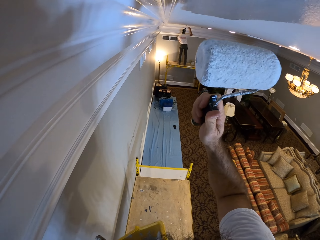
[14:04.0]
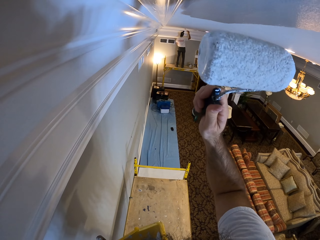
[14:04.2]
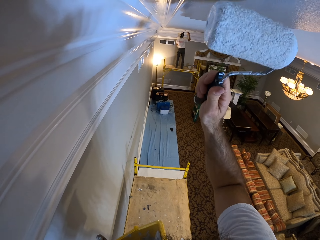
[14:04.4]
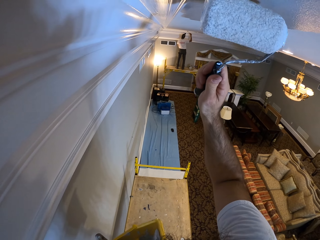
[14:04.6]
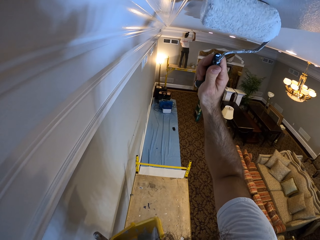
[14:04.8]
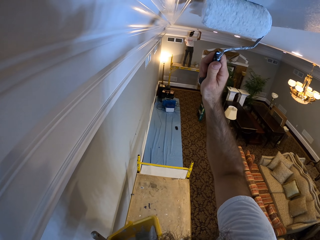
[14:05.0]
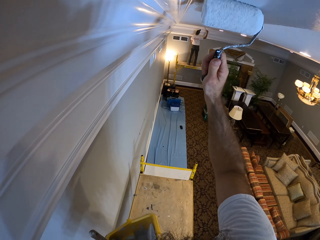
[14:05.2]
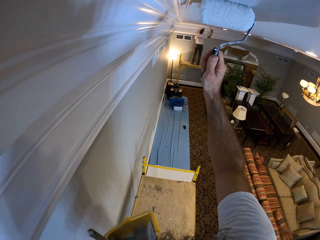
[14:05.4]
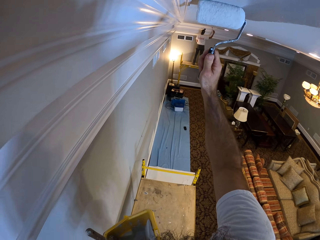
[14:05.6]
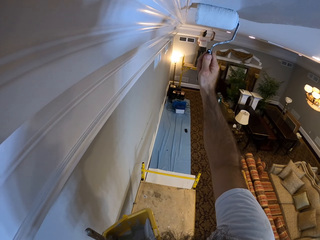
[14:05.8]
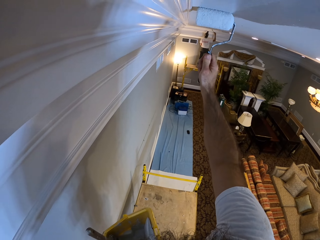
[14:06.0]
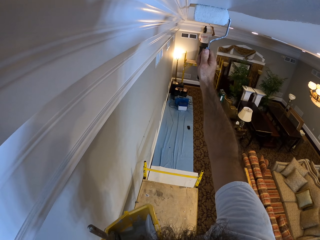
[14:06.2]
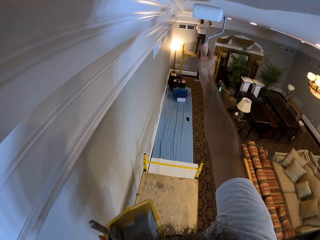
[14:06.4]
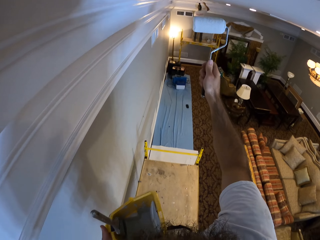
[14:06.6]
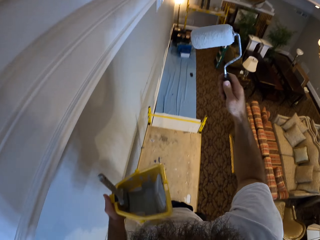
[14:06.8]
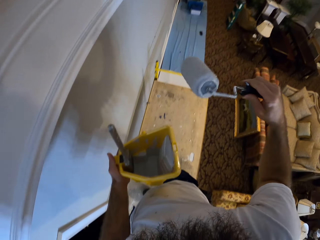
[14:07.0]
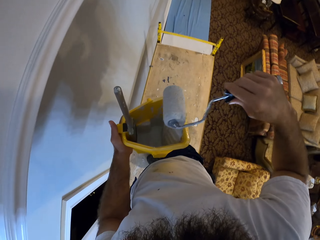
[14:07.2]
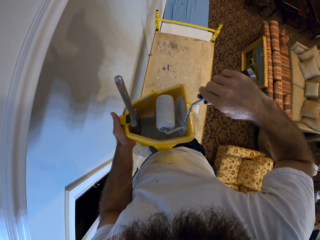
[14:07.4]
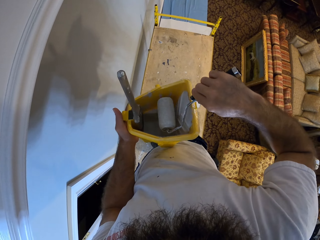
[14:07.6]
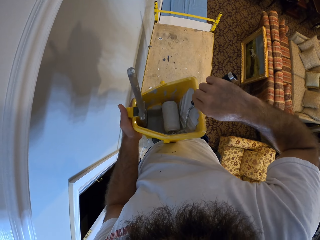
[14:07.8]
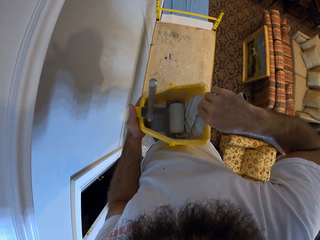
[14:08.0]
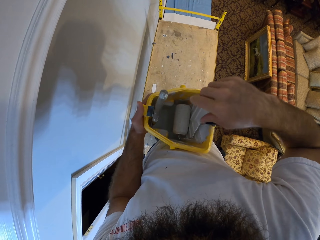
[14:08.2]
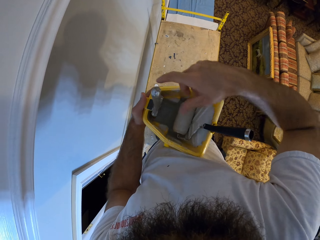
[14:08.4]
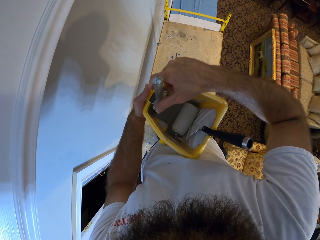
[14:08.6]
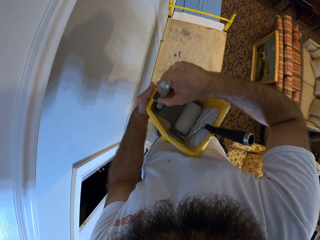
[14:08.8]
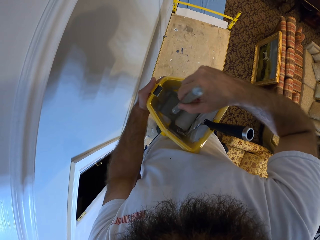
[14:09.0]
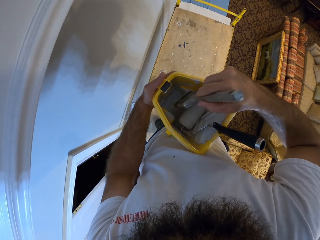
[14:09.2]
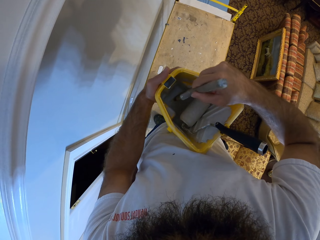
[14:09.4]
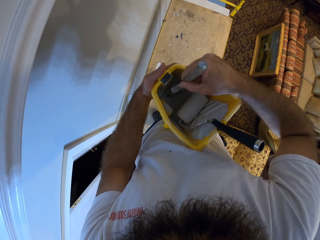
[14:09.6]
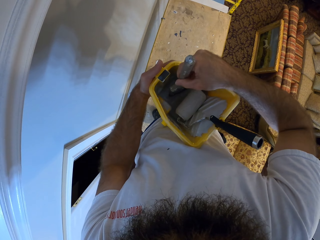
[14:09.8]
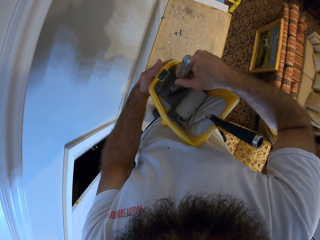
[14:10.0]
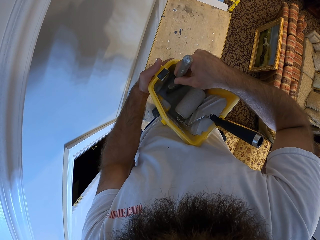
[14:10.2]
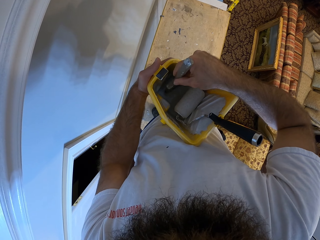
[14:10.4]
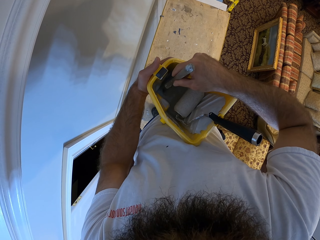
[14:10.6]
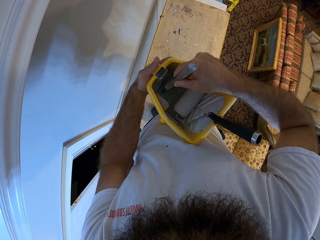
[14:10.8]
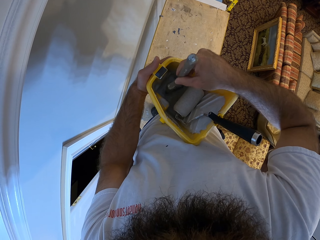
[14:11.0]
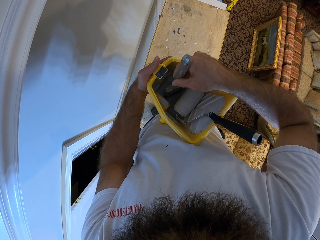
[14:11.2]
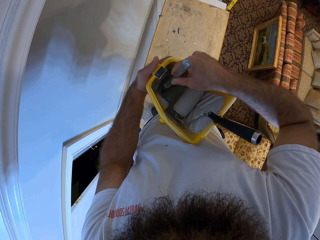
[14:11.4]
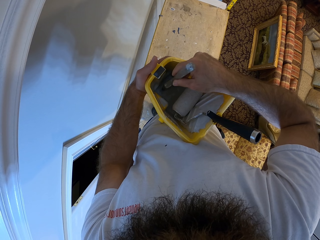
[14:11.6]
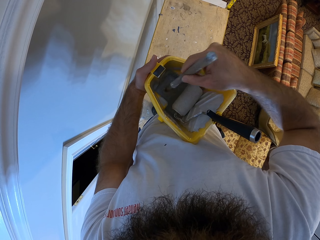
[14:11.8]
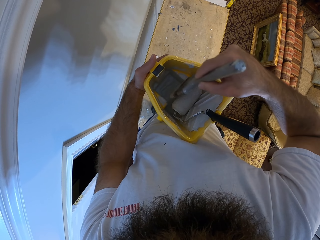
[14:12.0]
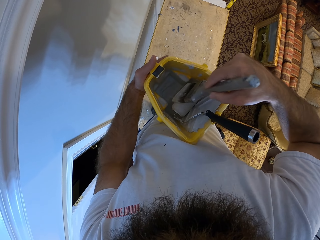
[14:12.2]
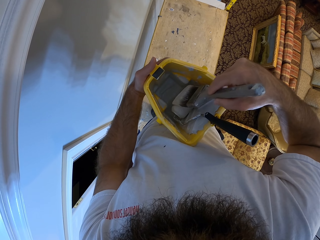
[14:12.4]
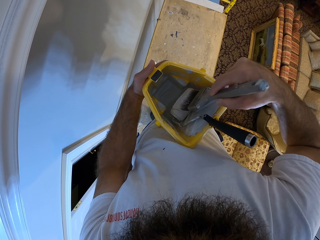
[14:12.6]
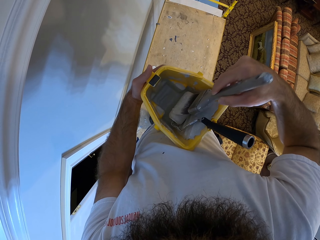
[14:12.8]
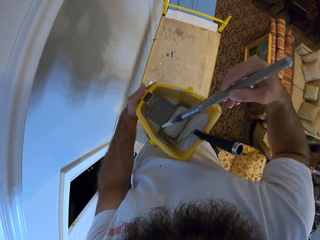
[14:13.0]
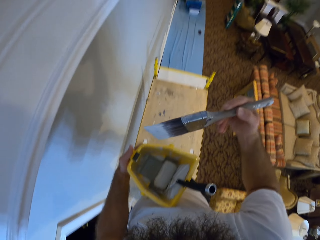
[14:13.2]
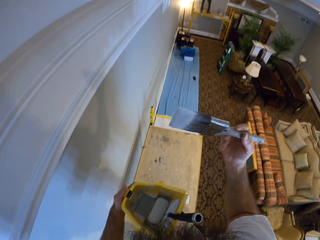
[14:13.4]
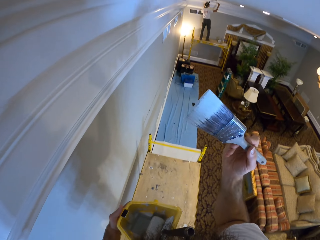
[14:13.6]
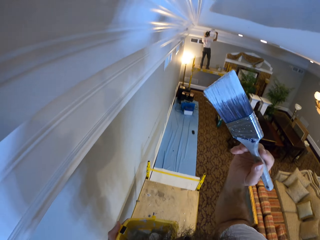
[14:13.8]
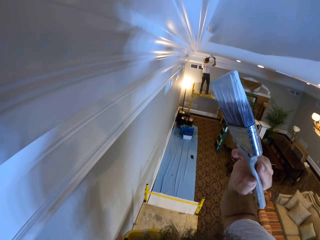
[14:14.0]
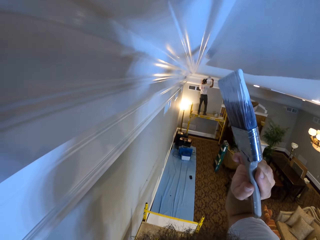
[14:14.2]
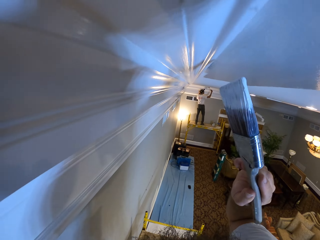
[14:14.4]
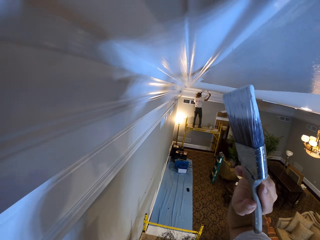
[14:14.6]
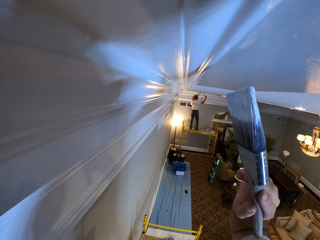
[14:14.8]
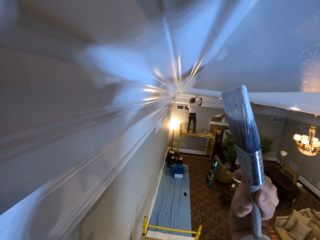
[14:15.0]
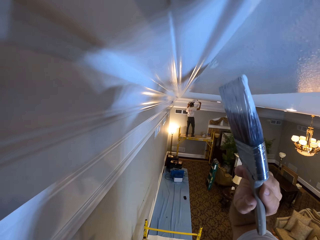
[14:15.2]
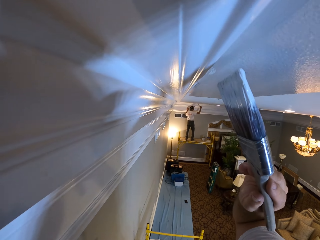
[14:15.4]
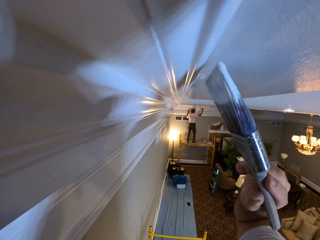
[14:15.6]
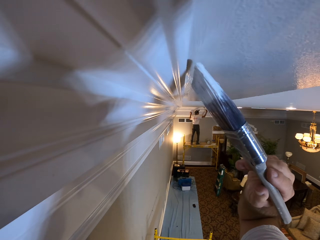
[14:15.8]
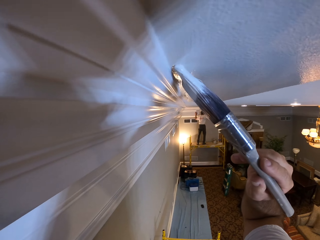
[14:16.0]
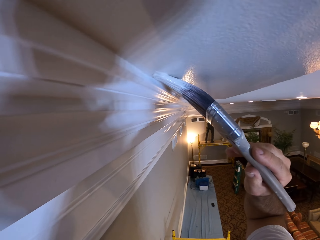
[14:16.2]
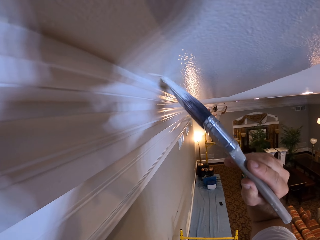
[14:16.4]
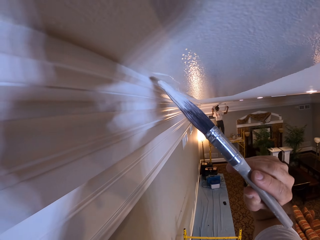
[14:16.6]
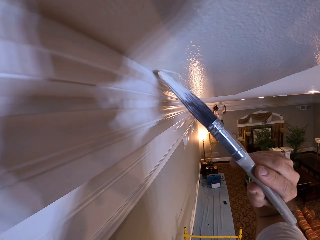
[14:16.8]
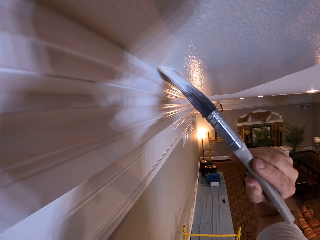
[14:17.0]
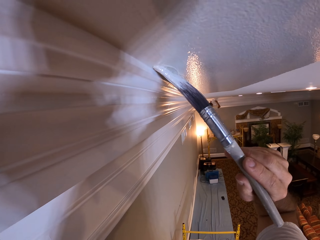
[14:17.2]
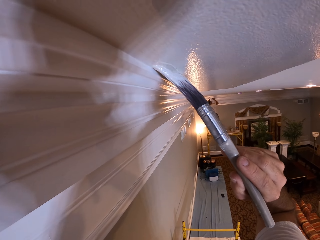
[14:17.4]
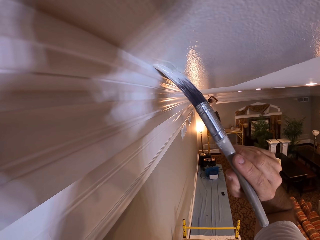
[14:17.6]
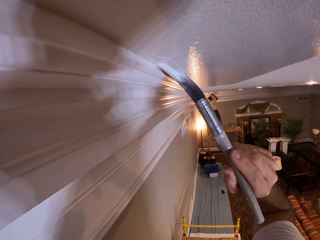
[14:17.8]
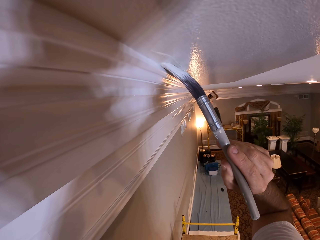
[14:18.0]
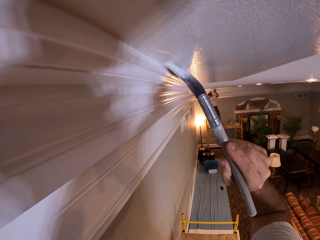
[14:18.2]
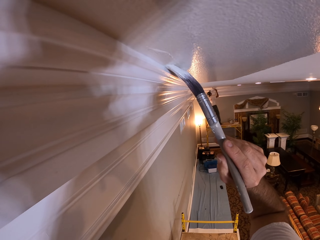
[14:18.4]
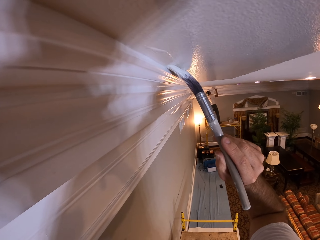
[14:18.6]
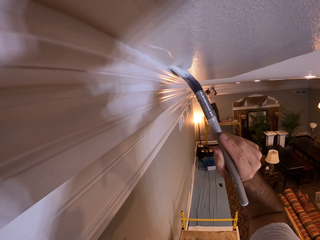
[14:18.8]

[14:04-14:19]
The camera wearer hooks the paint roller into the paint bucket with his right hand. He unhooks a paint brush with his right hand from a magnet in the paint bucket in his left hand. He dips the paint brush with his right hand into the paint bucket in his left hand. He cleans the tip of the paint brush on the paint roller in the paint bucket with his right hand. He paints the ceiling edge with the paint brush in his right hand.

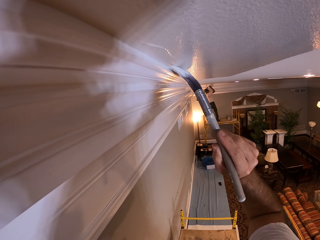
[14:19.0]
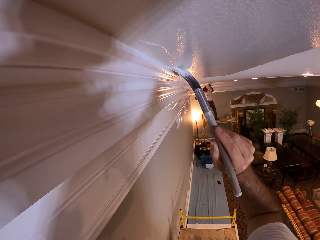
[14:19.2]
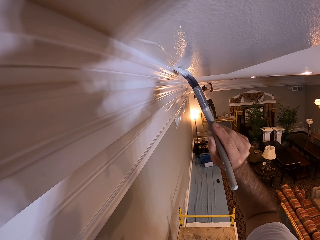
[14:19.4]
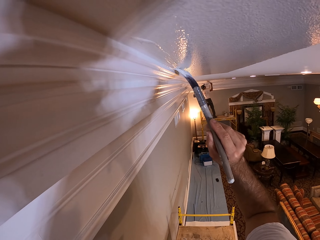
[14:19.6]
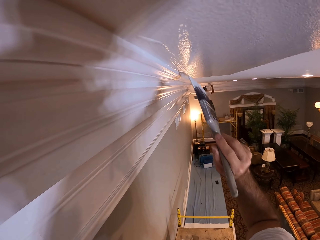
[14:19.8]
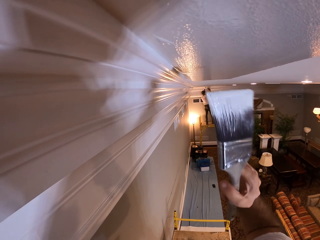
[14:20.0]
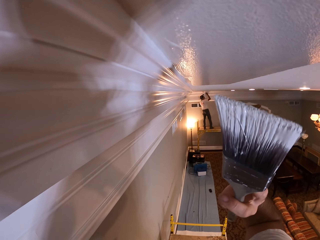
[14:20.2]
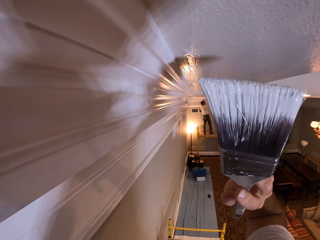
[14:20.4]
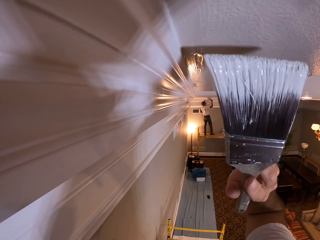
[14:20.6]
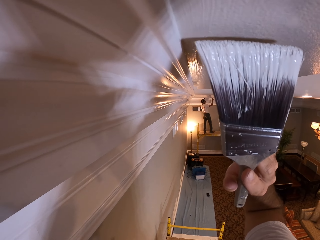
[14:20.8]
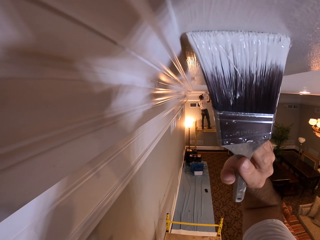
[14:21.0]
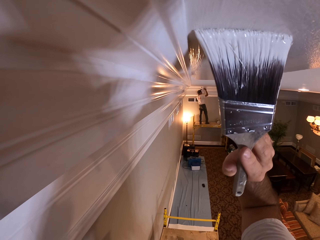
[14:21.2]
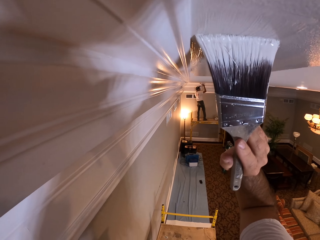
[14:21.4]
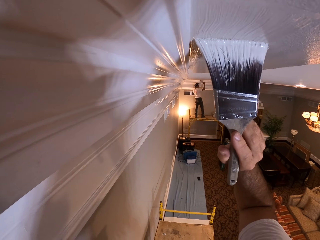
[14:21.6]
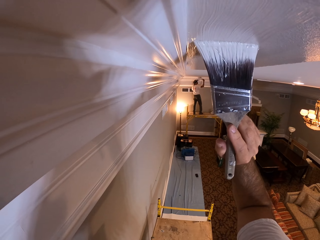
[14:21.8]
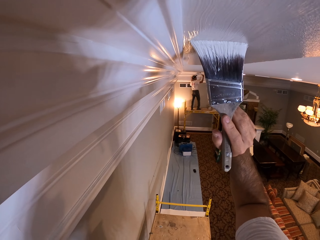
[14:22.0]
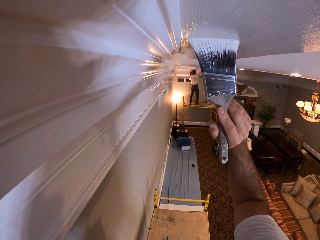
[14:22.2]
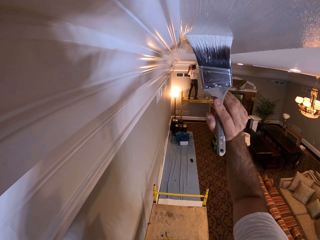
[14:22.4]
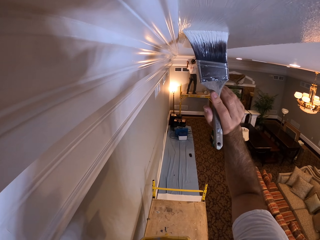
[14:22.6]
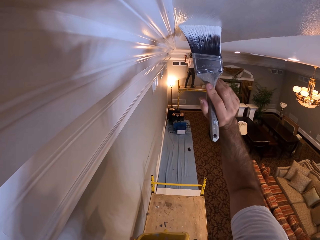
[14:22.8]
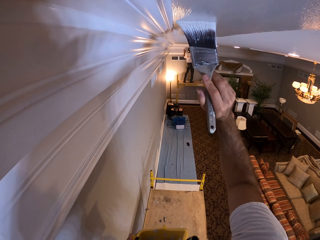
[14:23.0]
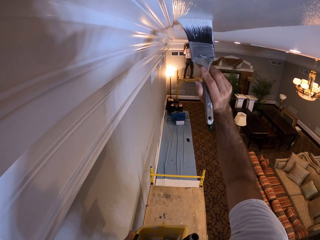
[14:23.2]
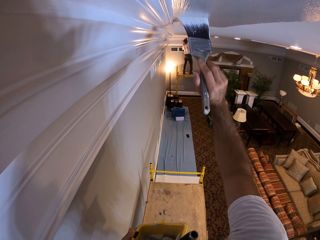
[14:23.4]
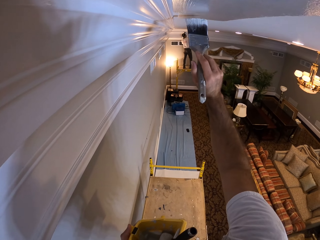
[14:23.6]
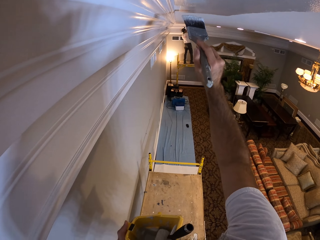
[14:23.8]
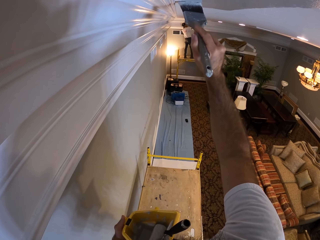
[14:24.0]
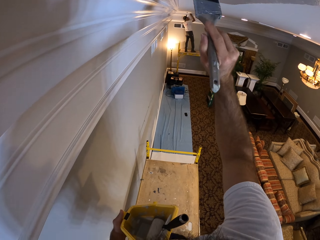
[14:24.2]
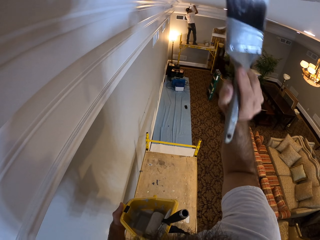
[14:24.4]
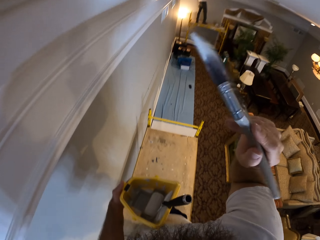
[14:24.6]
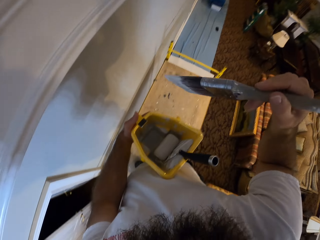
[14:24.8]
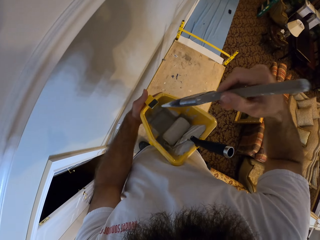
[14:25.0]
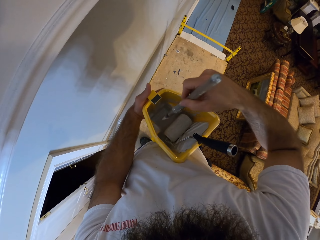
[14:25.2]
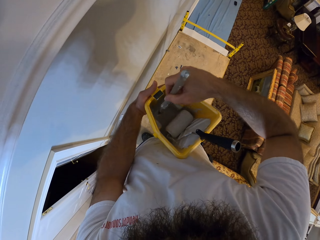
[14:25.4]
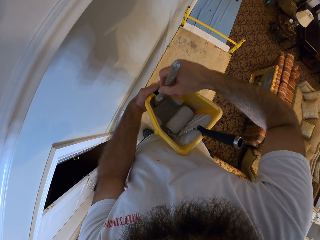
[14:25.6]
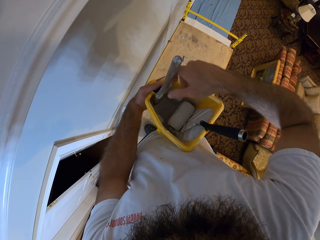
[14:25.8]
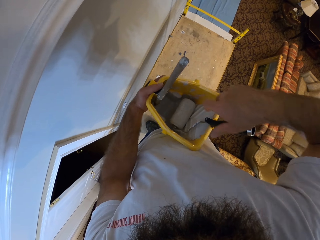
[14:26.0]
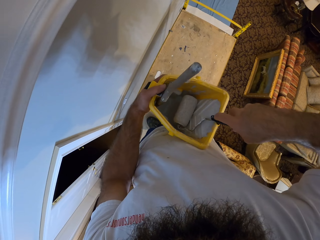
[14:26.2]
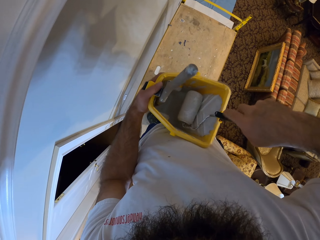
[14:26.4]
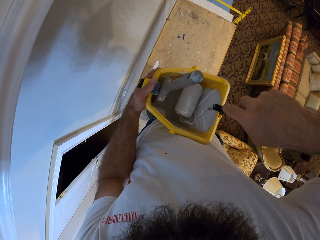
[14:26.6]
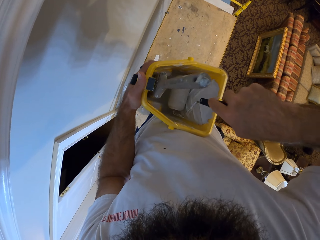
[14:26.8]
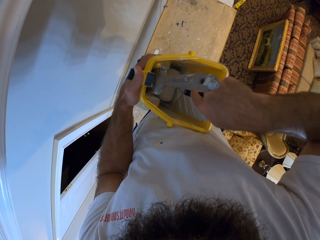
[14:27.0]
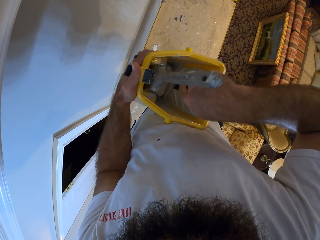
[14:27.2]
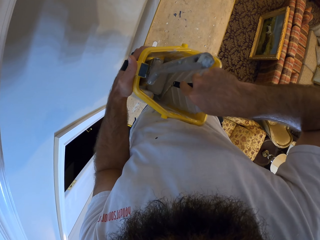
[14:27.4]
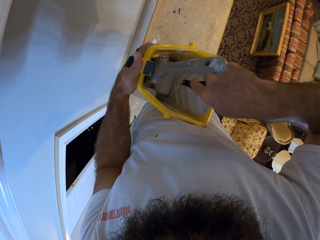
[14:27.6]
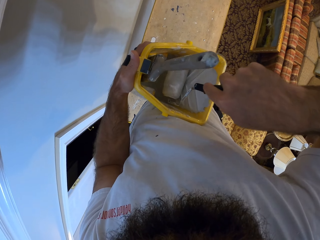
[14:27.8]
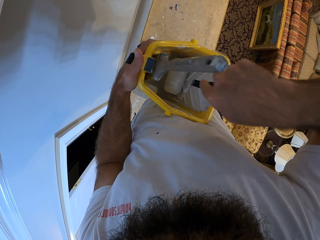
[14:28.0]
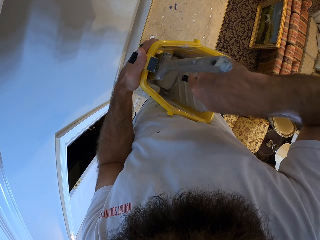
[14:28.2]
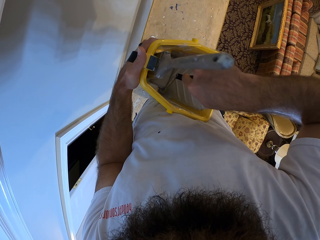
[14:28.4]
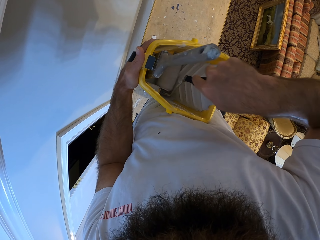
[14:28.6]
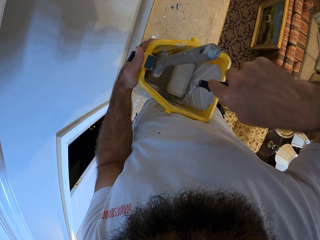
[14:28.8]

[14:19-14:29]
The camera wearer hooks the paint brush on the magnet in the paint bucket with his right hand. He rolls the paint roller with his right hand on the paint bucket in his left hand.
